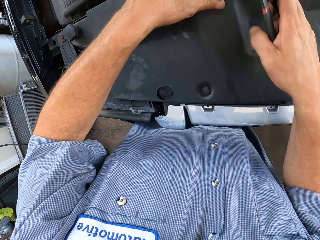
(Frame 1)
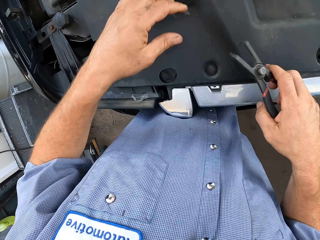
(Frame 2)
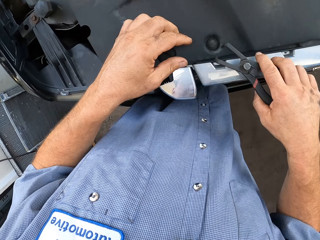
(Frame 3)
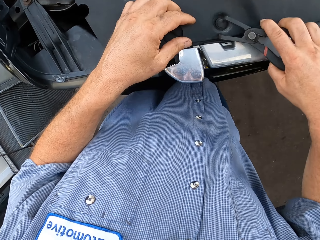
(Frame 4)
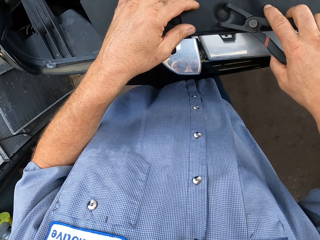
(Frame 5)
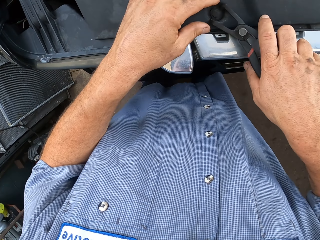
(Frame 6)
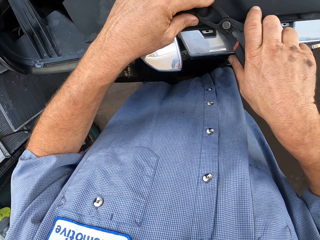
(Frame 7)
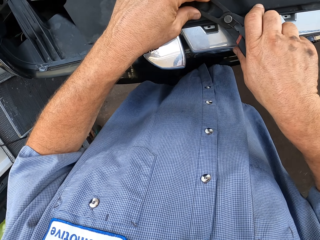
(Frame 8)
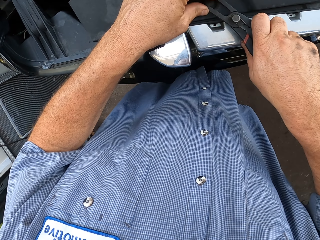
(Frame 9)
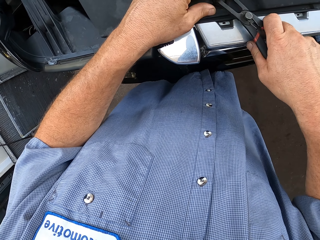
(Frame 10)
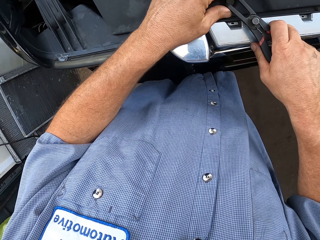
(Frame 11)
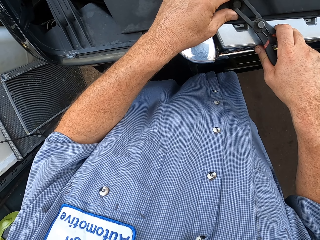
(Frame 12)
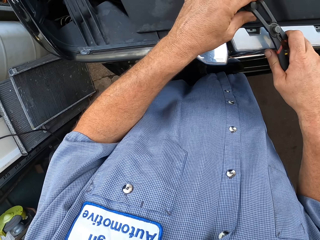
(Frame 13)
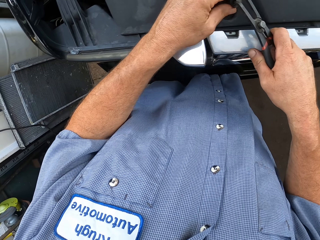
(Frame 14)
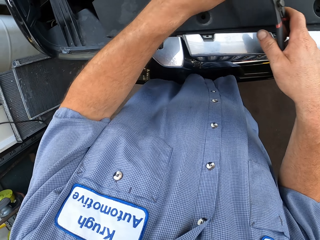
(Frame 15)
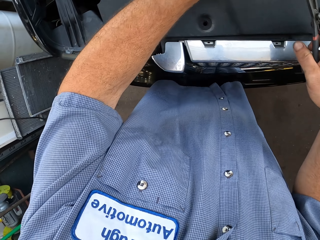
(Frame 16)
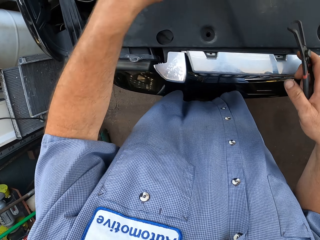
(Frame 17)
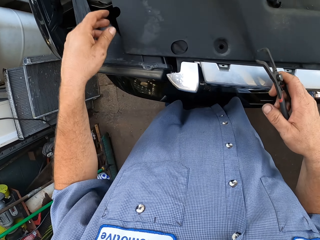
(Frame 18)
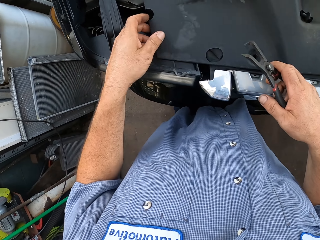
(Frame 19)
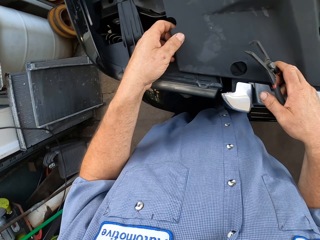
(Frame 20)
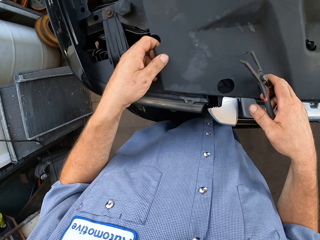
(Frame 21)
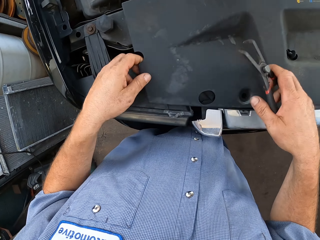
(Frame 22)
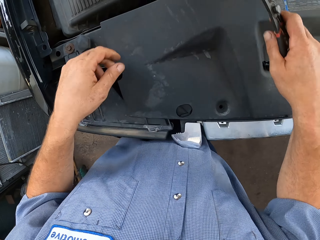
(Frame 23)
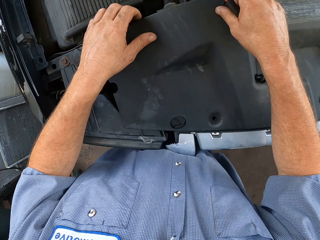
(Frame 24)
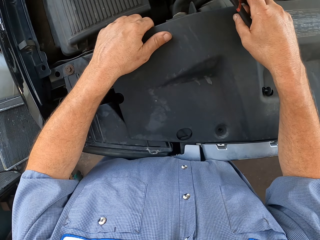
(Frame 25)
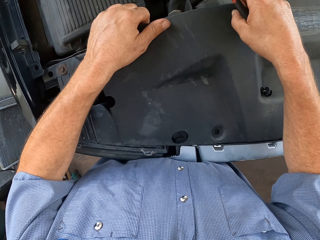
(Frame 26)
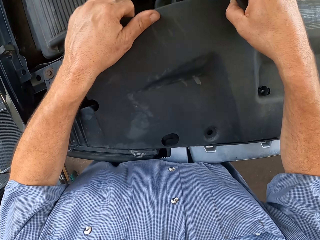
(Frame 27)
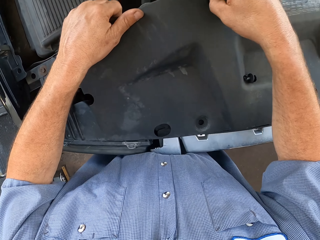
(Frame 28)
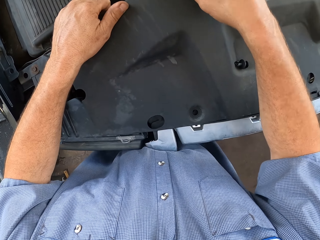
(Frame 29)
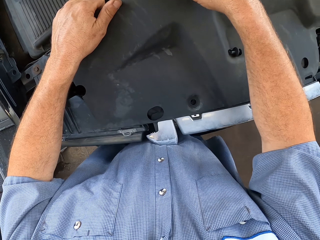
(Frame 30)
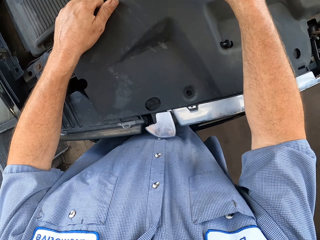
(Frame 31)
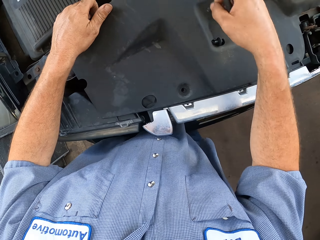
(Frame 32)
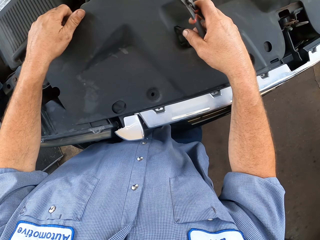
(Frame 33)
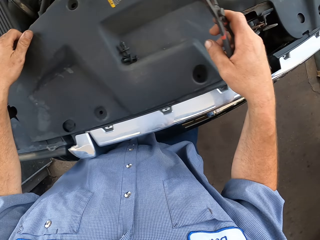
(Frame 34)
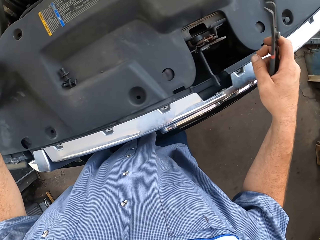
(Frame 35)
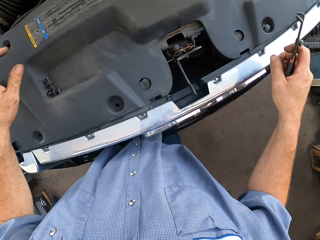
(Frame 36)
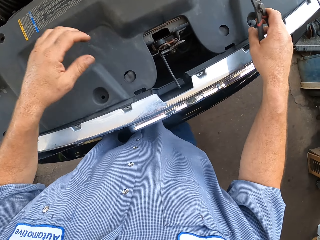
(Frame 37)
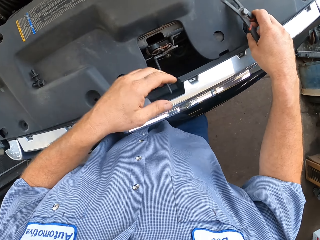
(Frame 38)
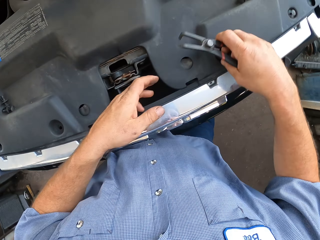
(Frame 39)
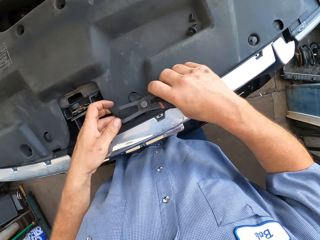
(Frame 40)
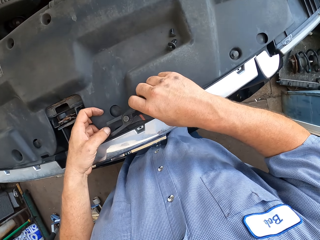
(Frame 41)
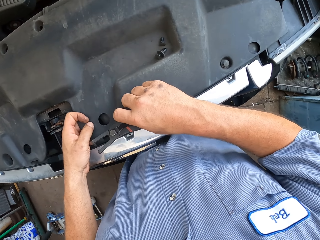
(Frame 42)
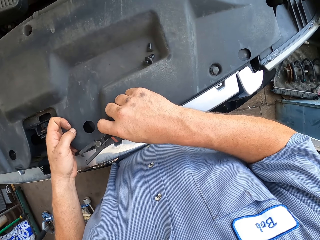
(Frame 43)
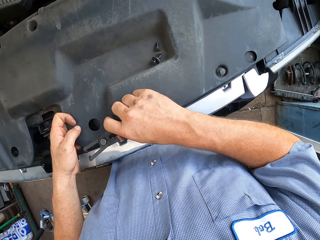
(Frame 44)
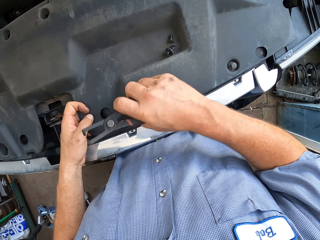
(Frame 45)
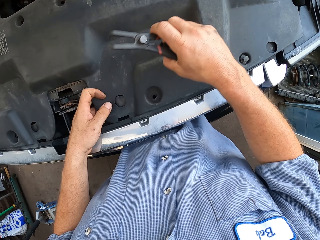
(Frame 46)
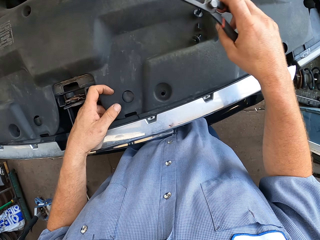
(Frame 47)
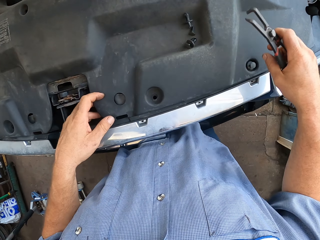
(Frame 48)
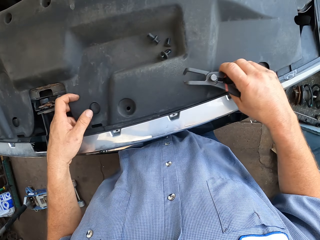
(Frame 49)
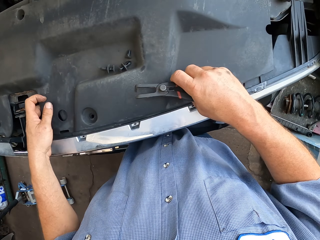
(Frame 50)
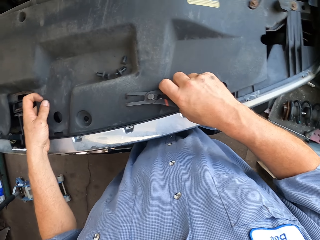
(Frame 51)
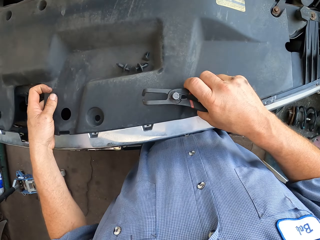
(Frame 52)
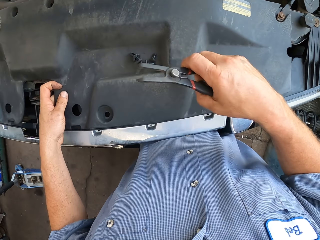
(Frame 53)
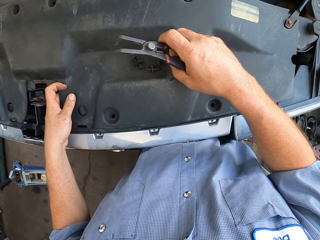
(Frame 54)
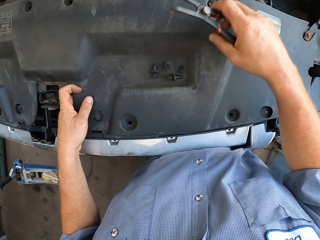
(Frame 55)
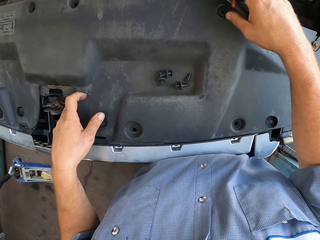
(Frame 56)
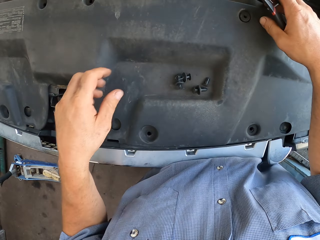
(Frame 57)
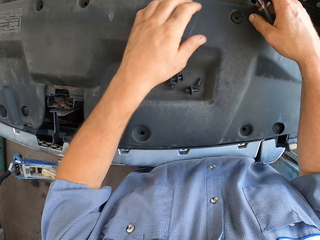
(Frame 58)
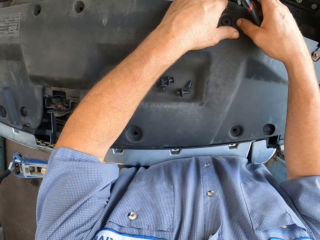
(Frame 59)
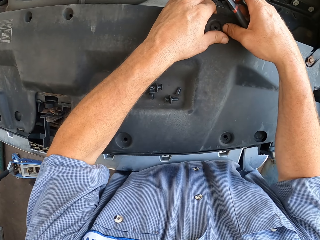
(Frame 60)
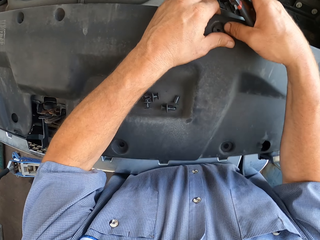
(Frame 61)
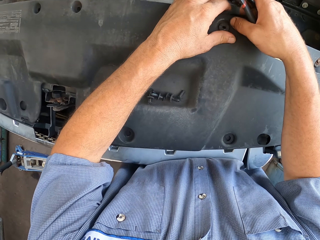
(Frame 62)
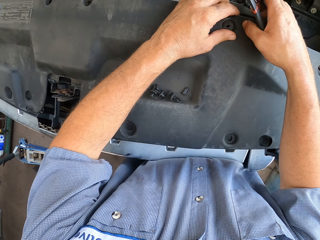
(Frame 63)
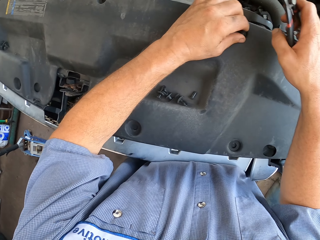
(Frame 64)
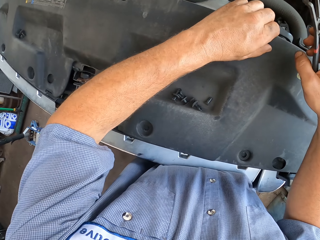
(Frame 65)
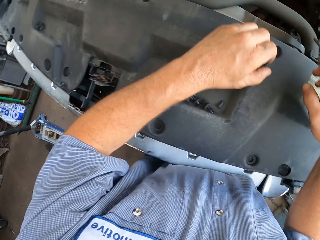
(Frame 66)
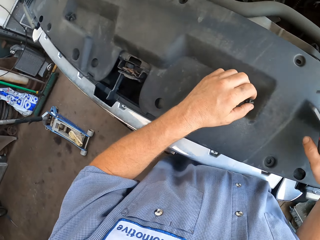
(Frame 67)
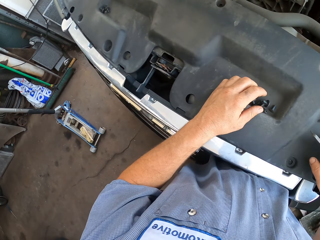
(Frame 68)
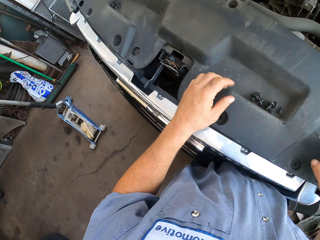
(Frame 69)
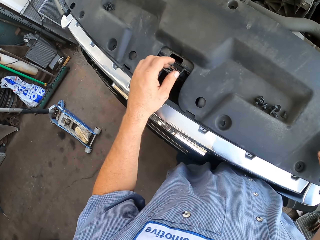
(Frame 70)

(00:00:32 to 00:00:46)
The camera wearer pulls out a nut with pliers. He removes the engine lid. He lifts a carbon fiber. He unscrews a nut with his hand. He removes a bolt from the car engine. He removes a bolt from the car engine again. He lifts the carbon fiber with both hands.

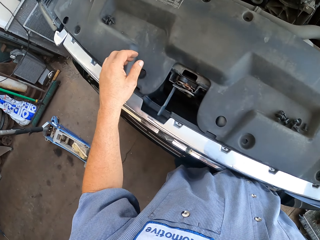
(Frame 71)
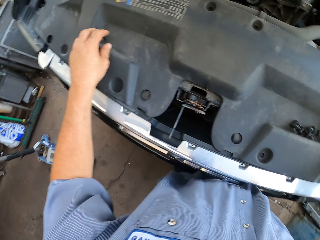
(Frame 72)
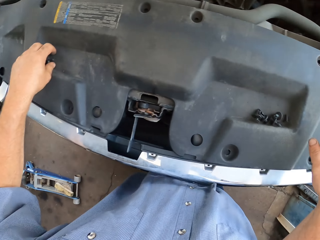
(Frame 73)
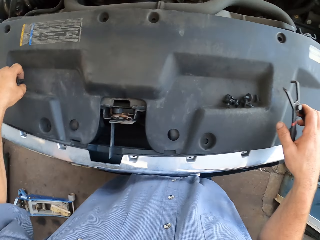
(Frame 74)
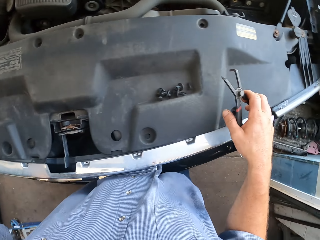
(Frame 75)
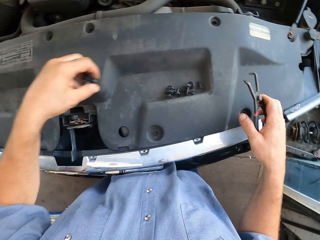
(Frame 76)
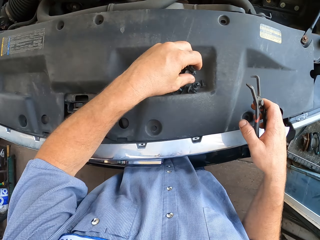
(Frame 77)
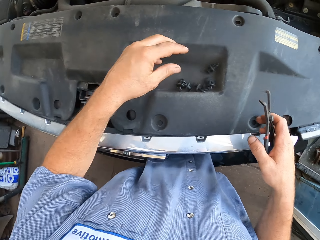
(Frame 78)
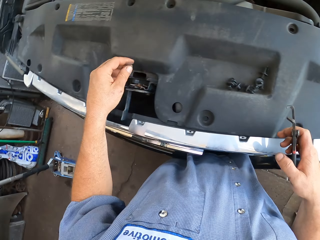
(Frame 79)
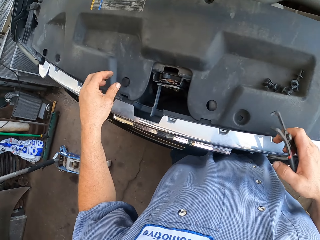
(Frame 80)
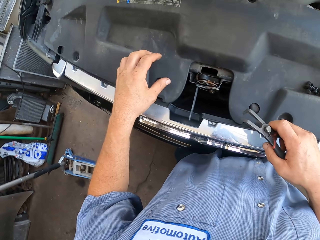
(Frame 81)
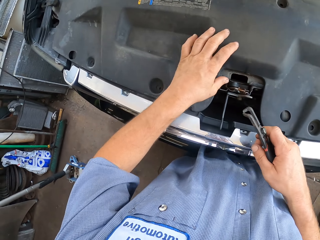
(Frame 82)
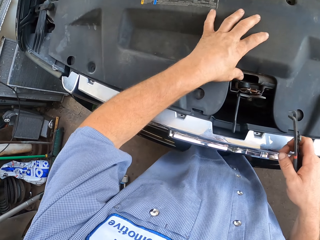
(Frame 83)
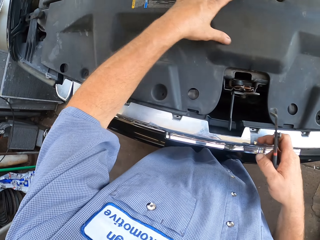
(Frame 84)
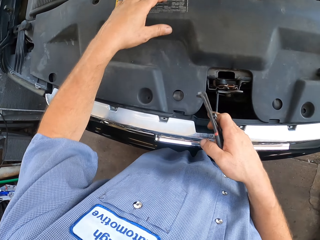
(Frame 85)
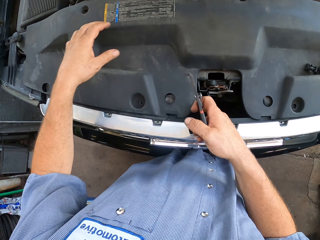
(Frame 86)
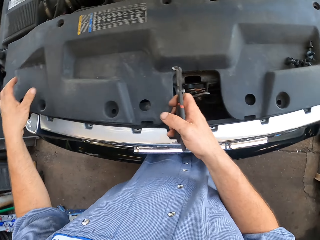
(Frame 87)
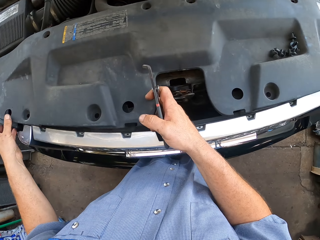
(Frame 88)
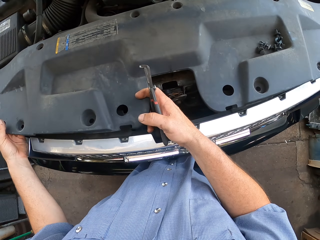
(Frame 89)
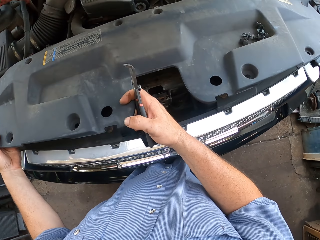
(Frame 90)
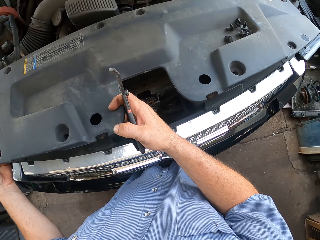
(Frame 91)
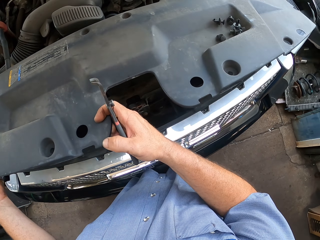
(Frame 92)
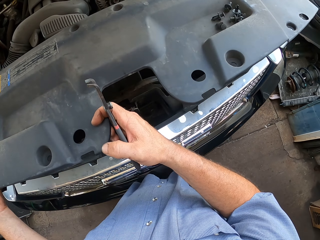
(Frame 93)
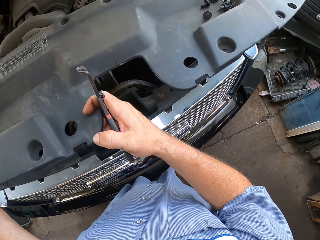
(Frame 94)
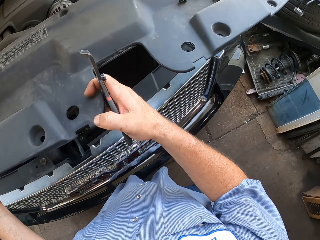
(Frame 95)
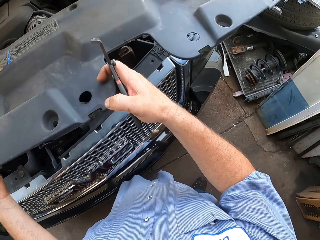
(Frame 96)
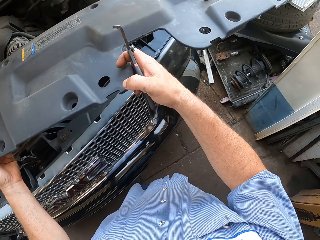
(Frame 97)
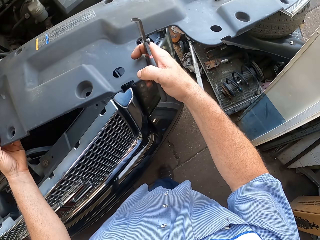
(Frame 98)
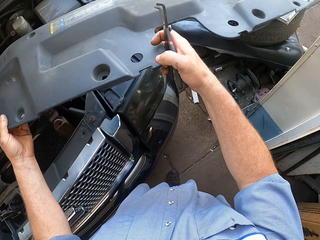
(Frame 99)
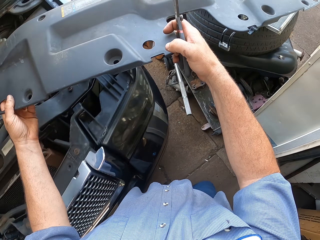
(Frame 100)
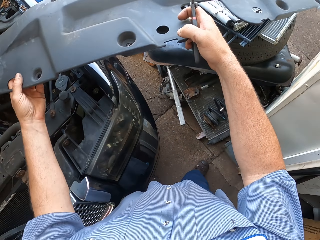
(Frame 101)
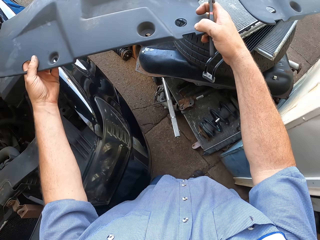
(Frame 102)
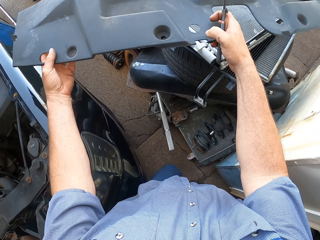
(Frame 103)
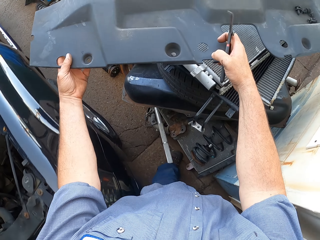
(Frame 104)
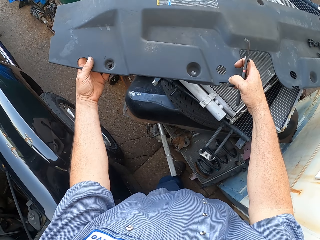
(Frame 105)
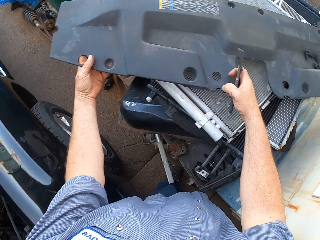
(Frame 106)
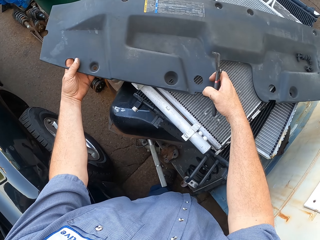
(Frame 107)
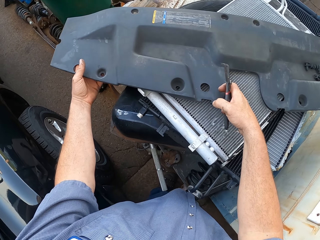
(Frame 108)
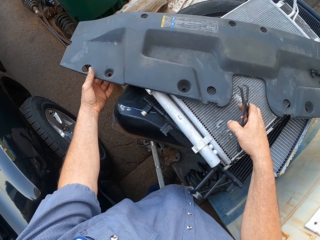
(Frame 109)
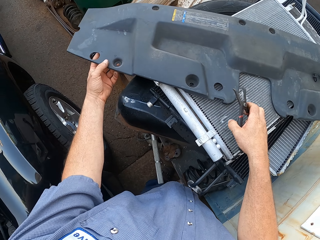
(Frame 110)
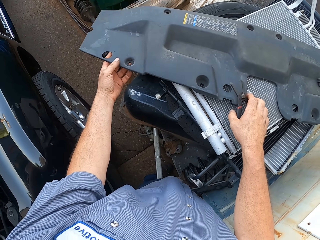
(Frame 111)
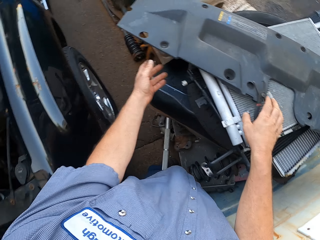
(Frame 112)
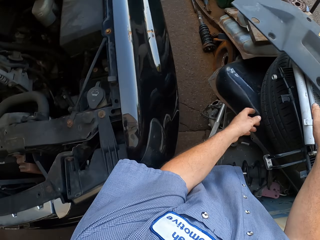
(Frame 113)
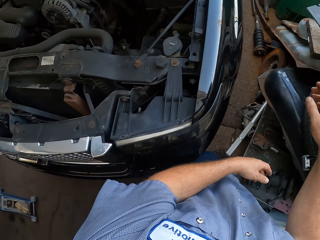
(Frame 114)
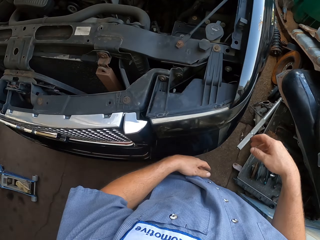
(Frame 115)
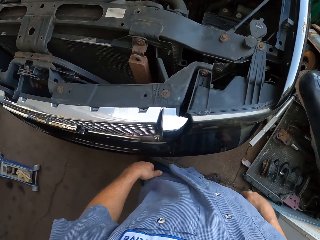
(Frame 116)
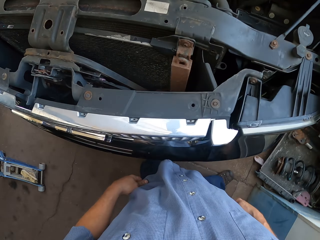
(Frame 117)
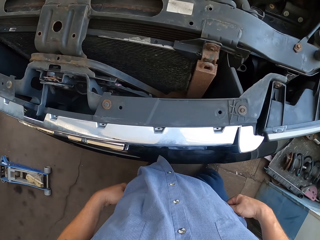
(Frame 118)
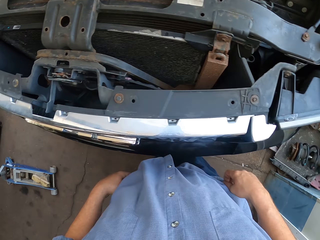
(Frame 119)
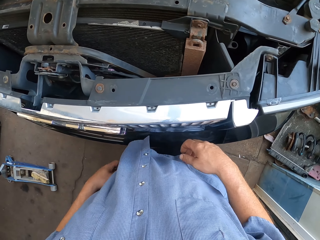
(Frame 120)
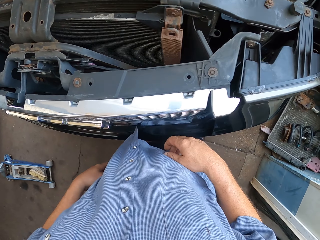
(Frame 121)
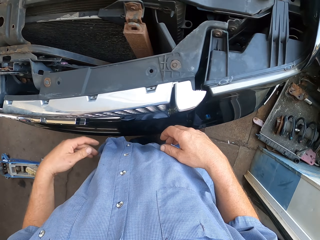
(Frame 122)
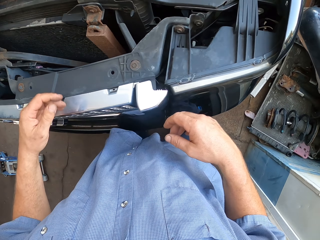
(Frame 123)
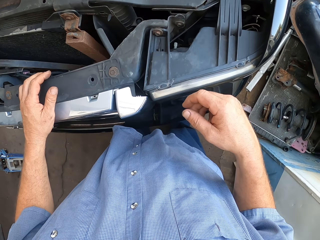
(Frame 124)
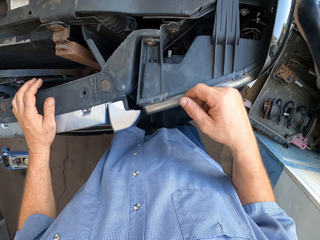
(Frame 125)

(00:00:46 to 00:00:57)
The camera wearer moves bolts on the engine cover. They put down a nut. They lift the engine cover. They place the engine cover on top of a filter. They put down the pliers.
